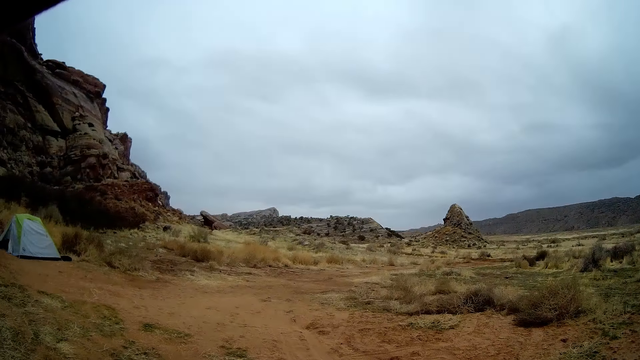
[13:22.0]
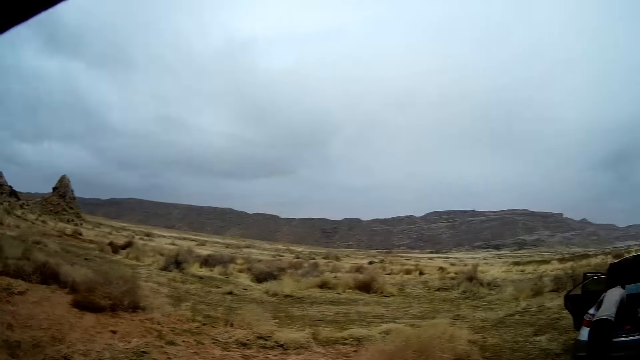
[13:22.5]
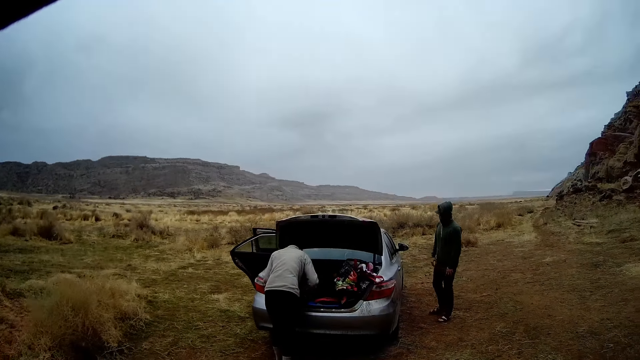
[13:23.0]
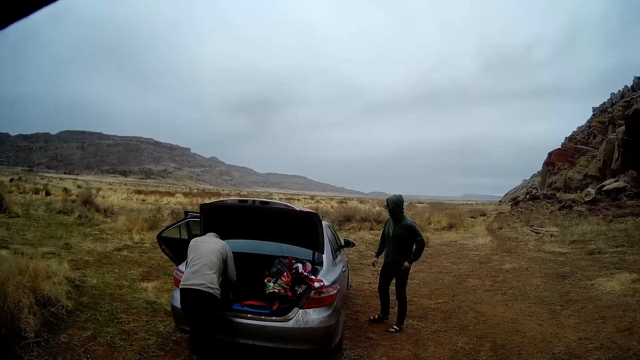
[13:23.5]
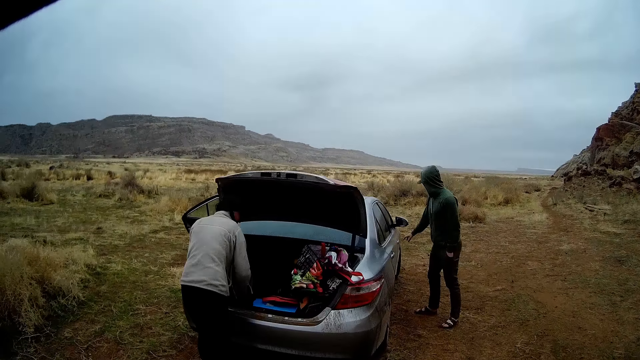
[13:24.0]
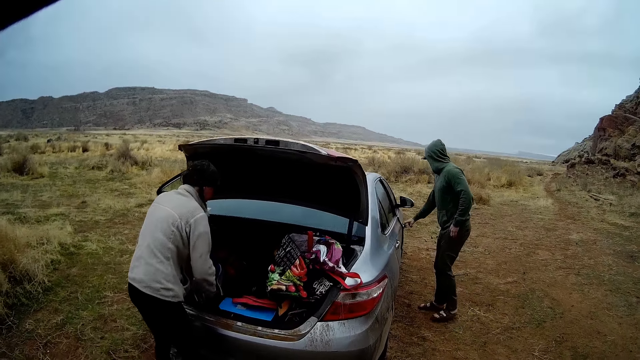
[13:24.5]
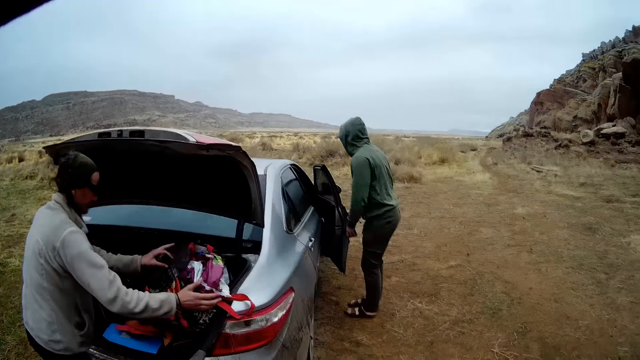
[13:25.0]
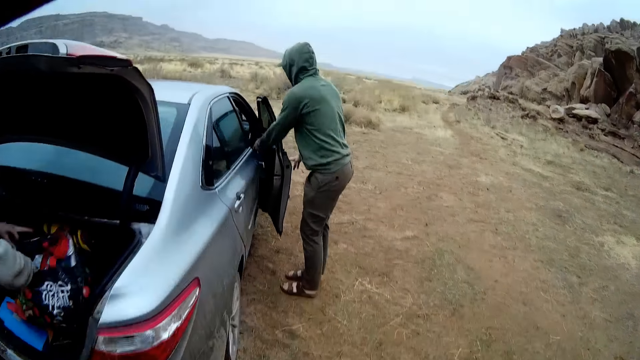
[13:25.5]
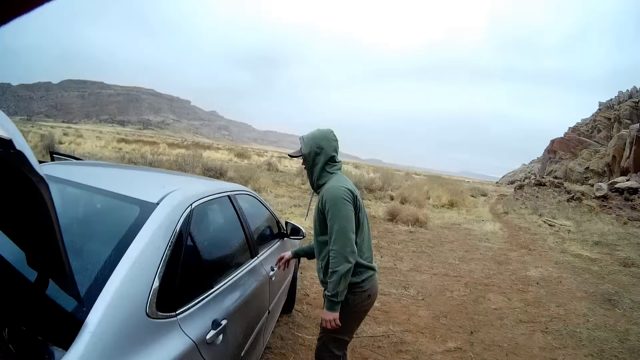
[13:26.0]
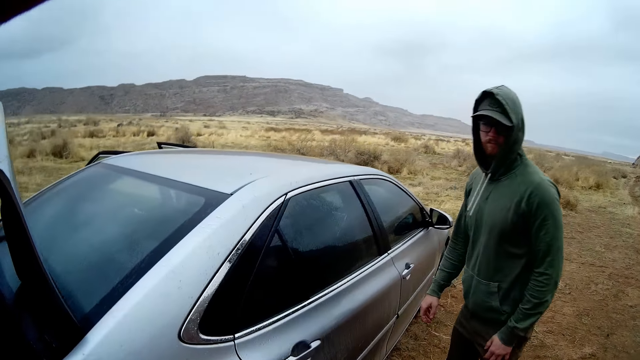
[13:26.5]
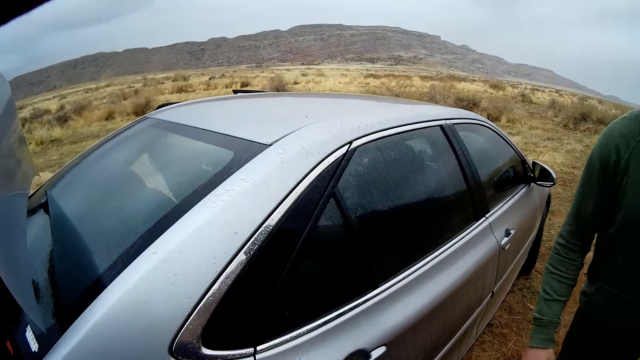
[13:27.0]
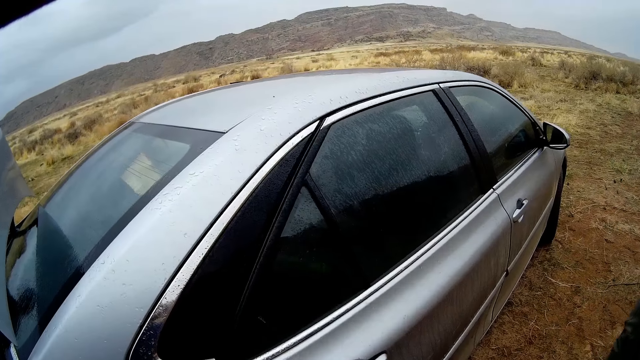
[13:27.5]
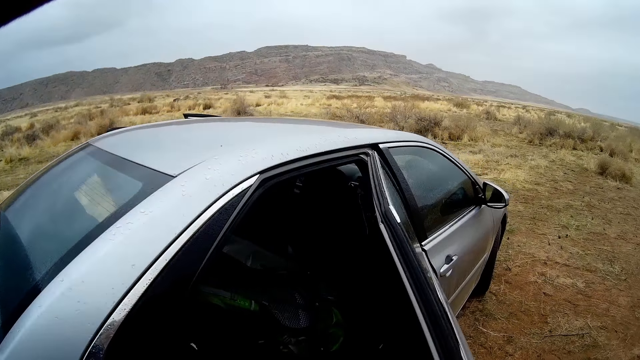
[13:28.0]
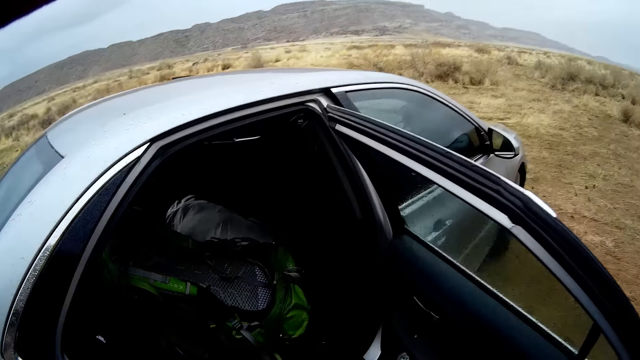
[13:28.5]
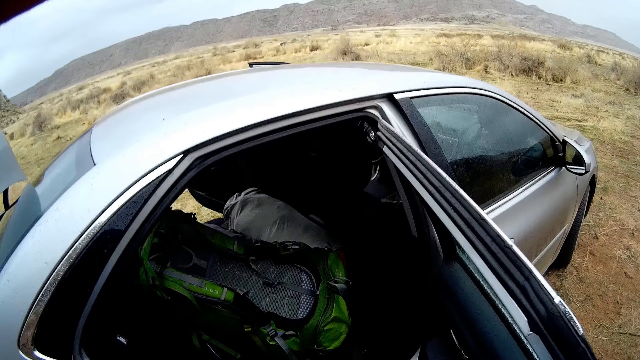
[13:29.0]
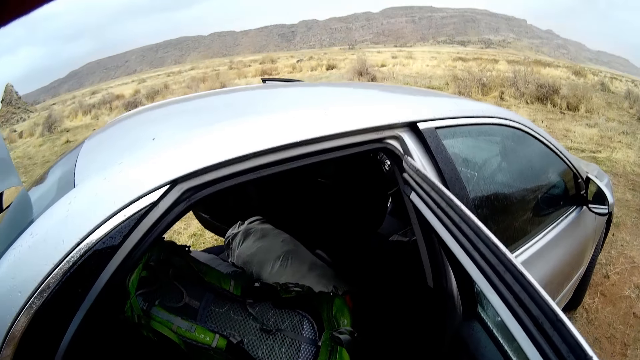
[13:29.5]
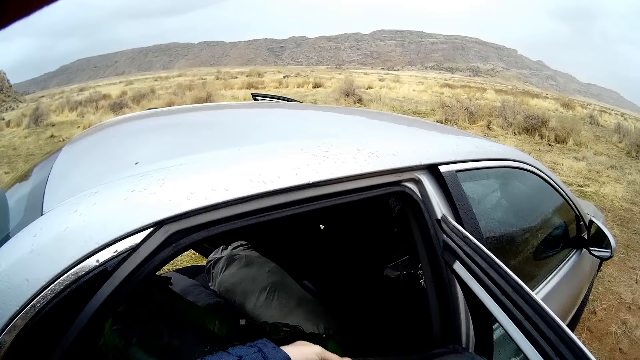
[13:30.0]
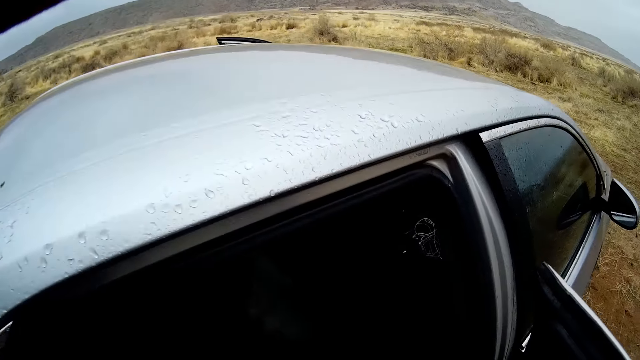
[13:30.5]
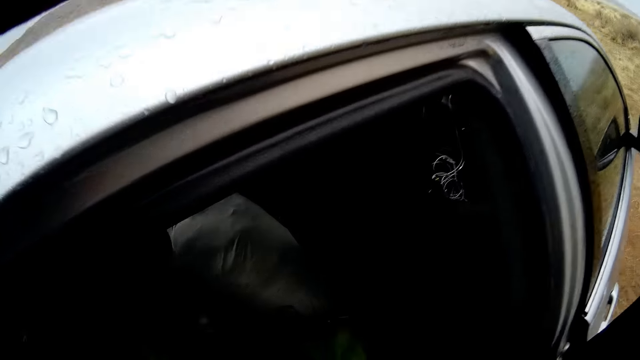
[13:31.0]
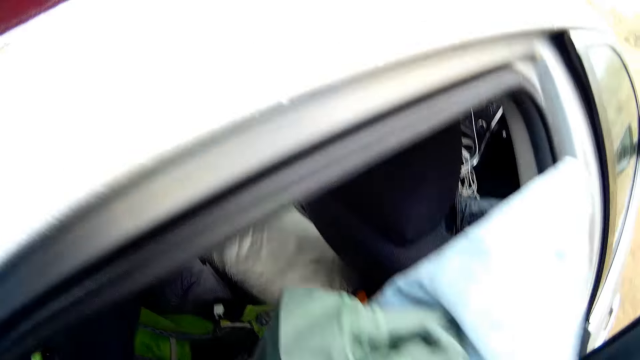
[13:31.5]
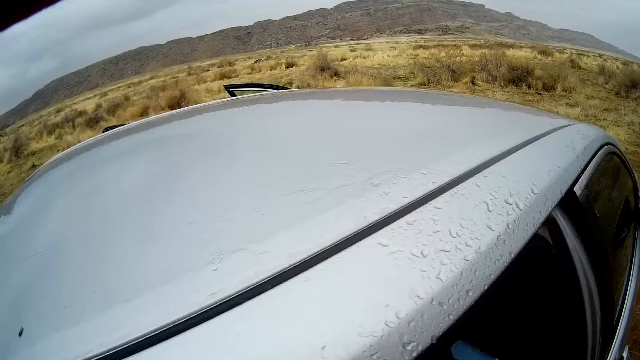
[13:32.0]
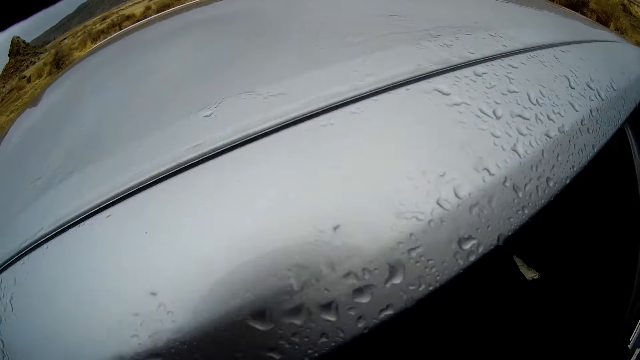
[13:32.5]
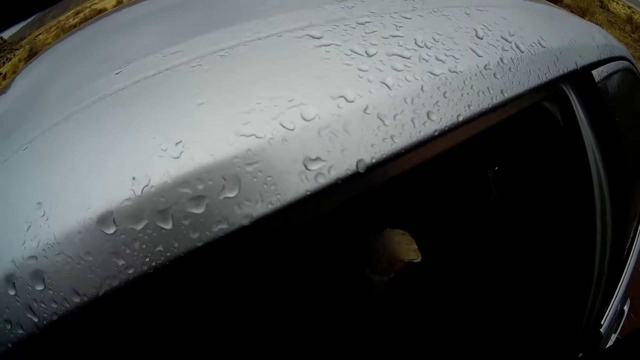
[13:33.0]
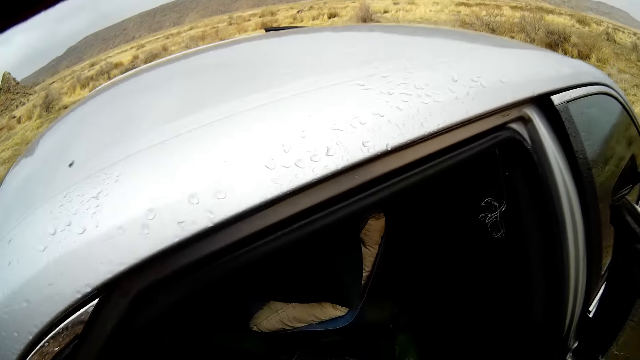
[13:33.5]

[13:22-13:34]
A lady arranges luggage in the car boot. A man opens the car door. A man closes the car door. The camera wearer opens the car door. They put the bag and pillow in the car.

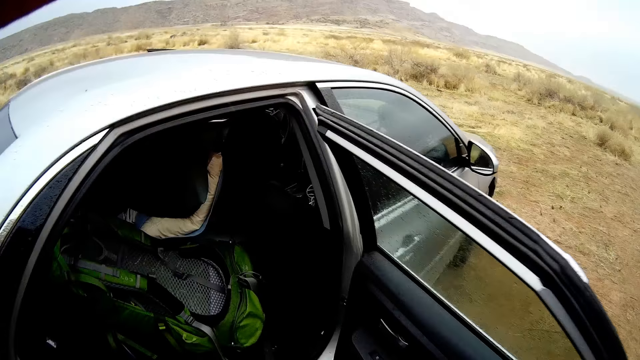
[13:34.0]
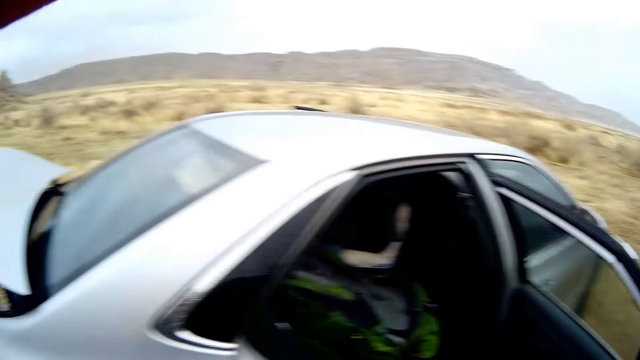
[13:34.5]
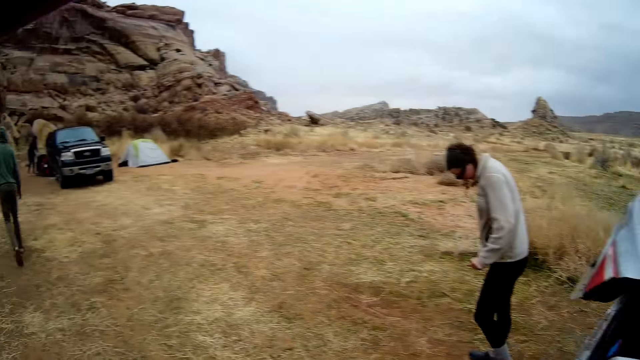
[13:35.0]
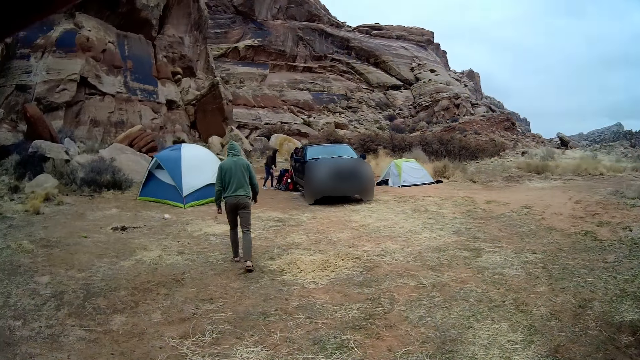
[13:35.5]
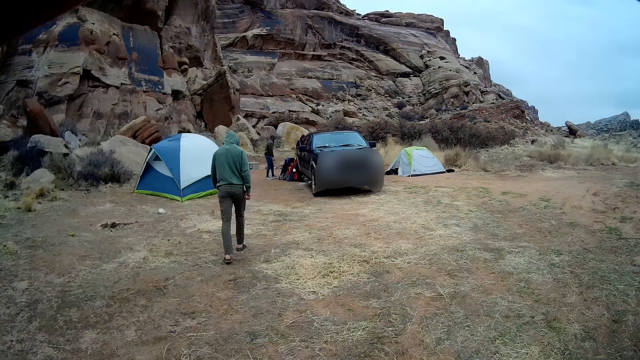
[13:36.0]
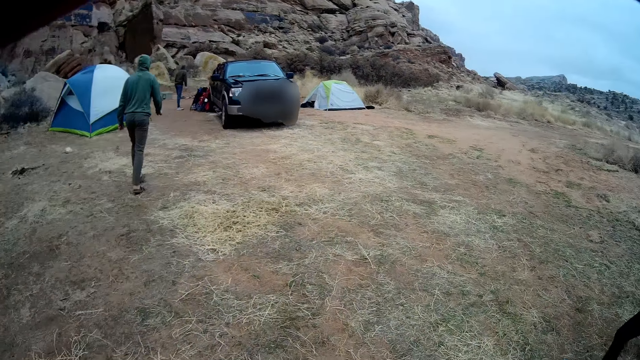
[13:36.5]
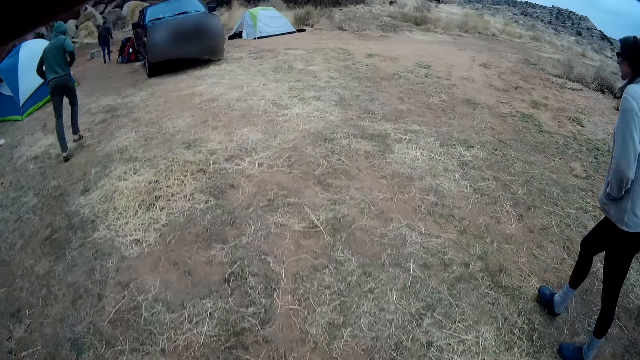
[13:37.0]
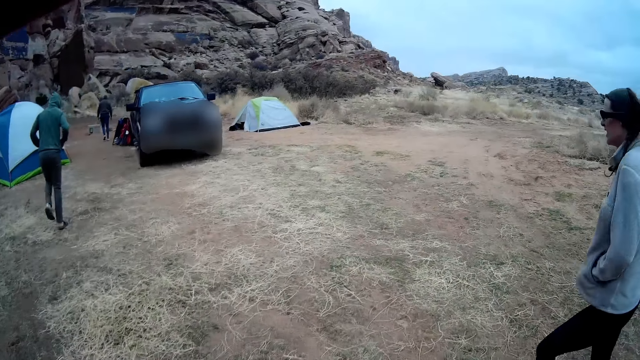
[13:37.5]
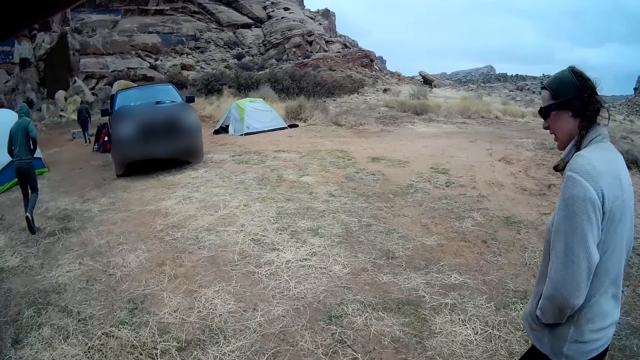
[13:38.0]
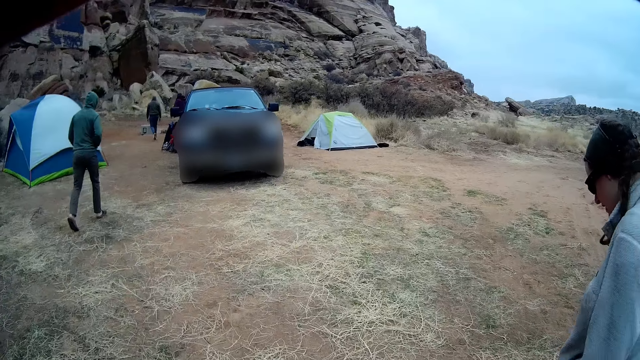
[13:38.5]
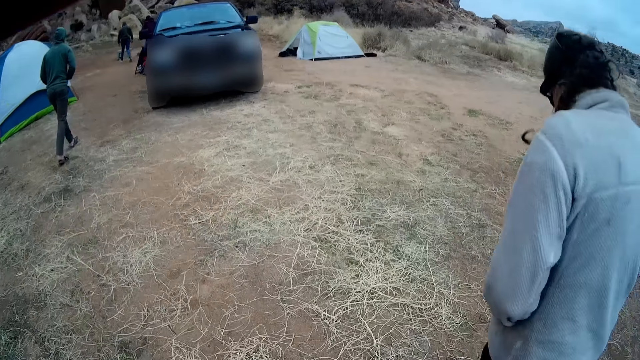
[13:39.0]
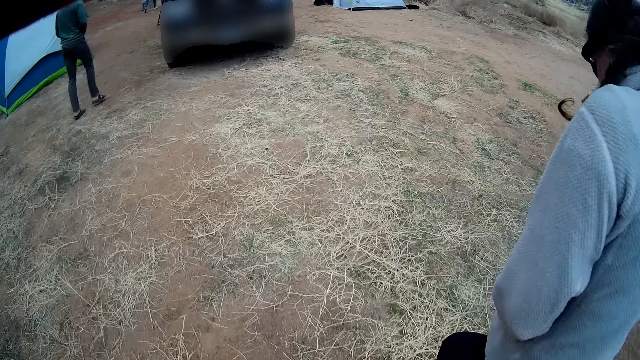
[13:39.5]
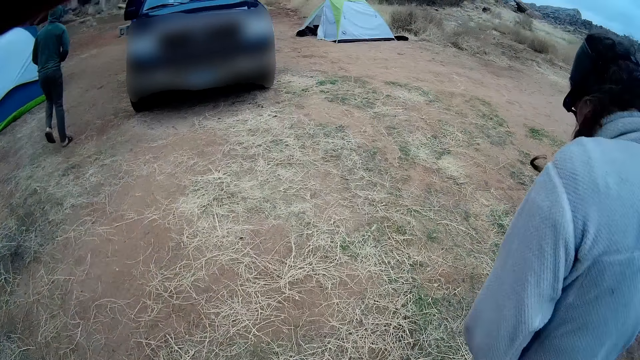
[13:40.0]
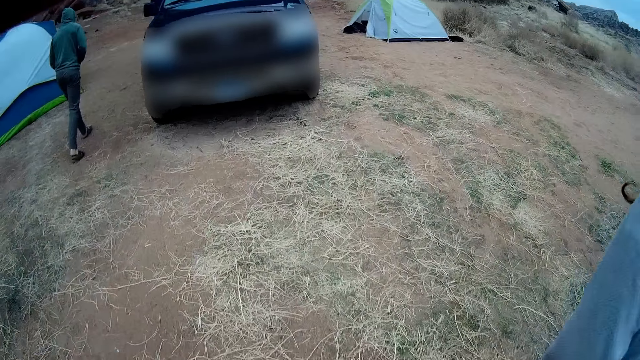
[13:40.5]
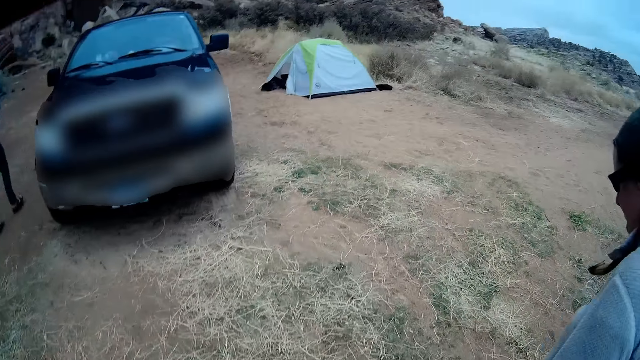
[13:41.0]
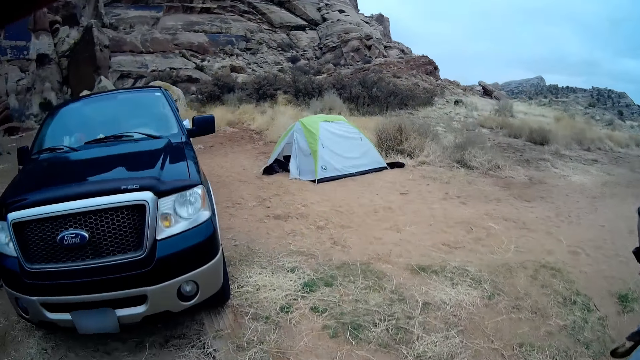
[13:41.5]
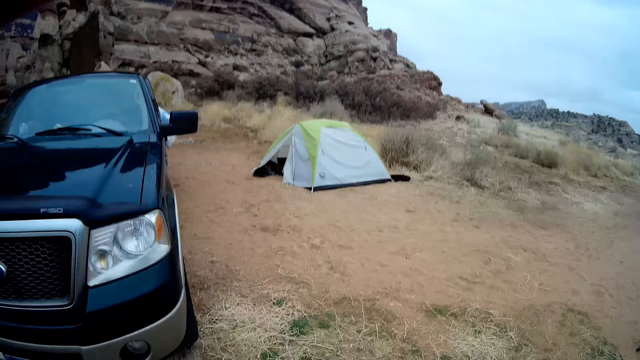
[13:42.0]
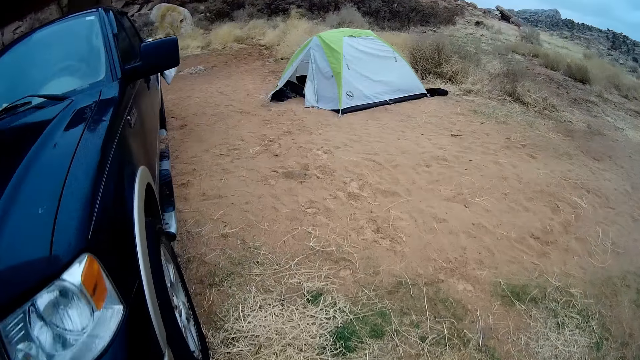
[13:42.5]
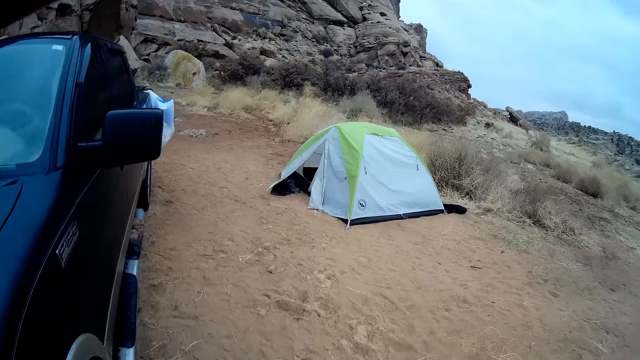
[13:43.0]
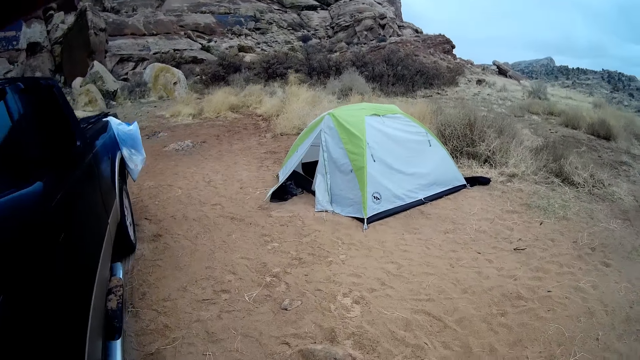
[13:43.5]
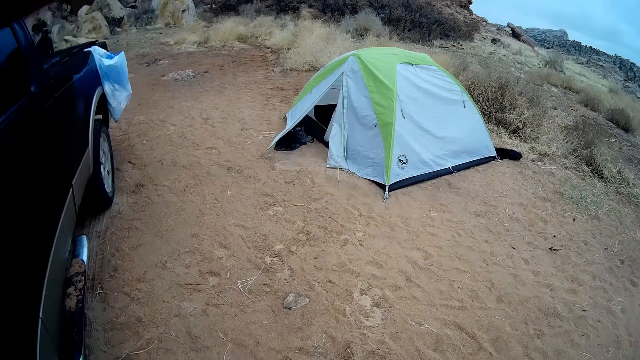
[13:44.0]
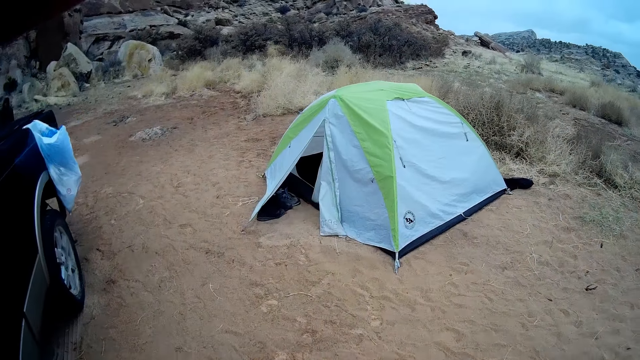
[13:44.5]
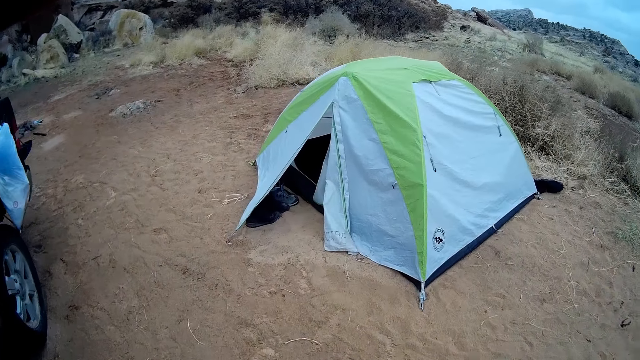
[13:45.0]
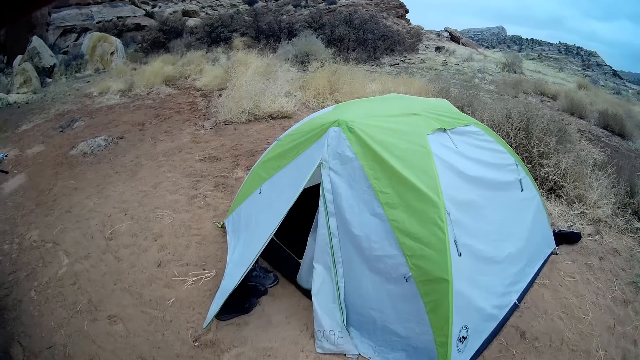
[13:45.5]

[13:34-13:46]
A man walks towards the tent. The camera wearer turns around. They walk towards the camp tent. A woman walks towards the camp tent.
